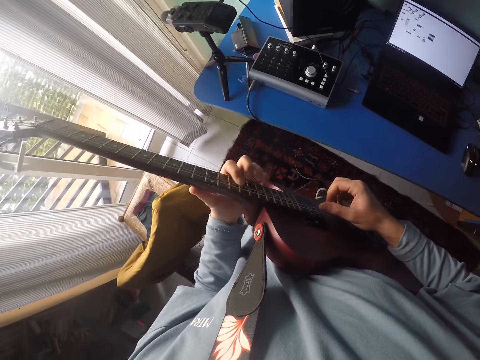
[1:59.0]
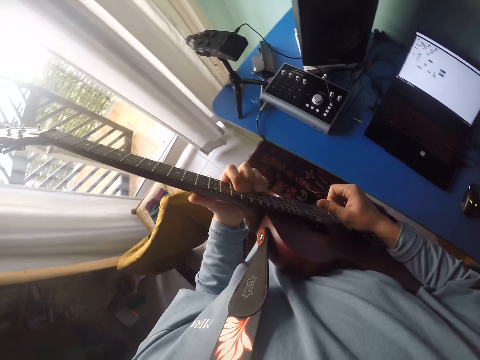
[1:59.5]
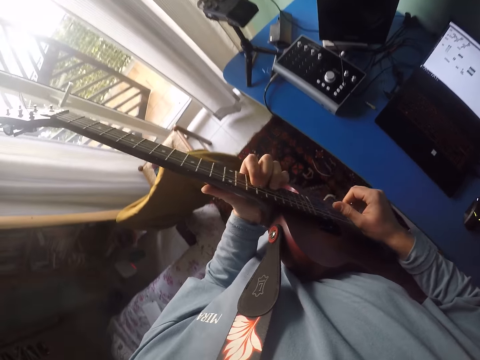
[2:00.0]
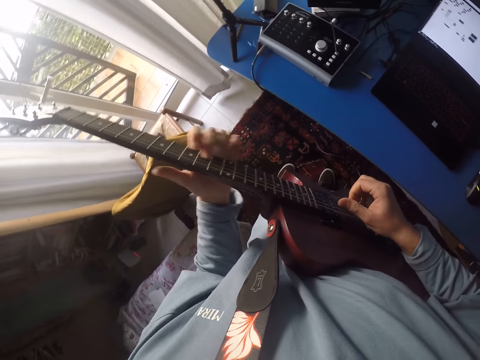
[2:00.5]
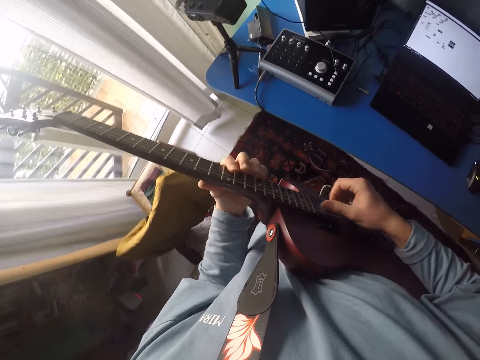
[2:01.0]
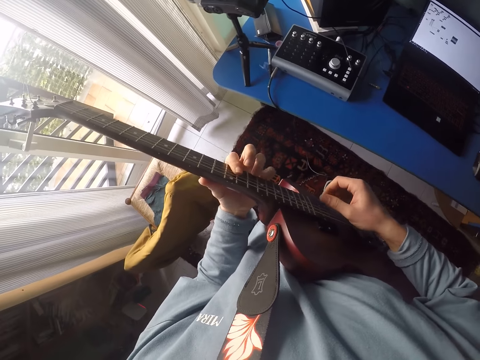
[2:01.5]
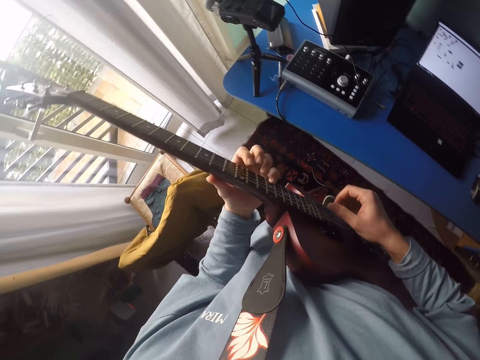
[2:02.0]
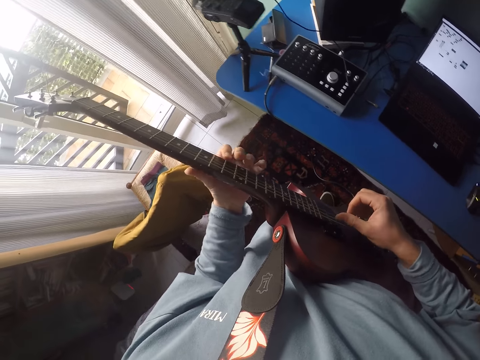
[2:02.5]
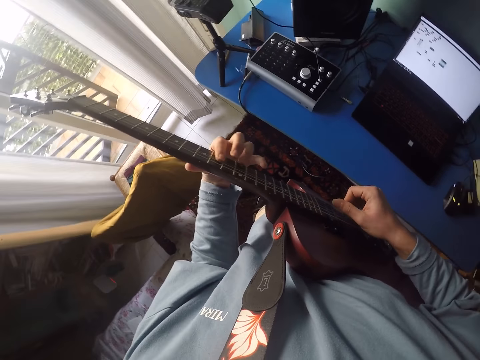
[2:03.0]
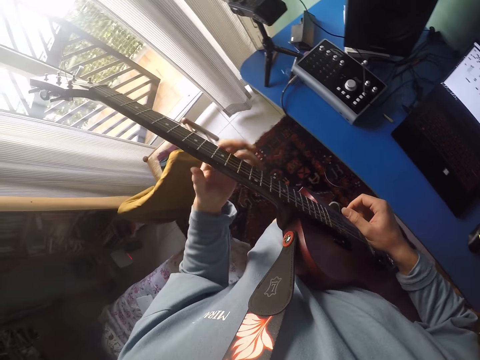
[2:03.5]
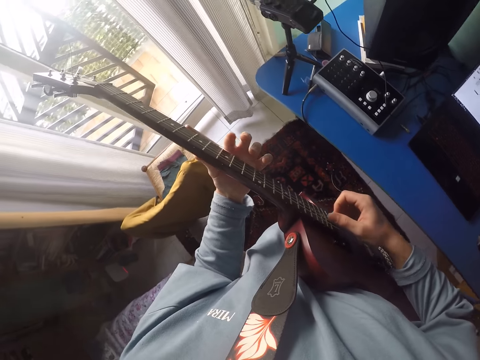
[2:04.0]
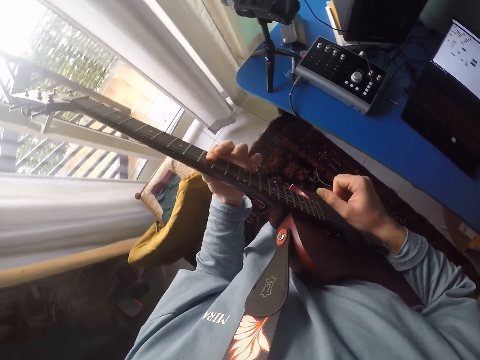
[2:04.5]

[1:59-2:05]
The camera wearer plays the guitar.

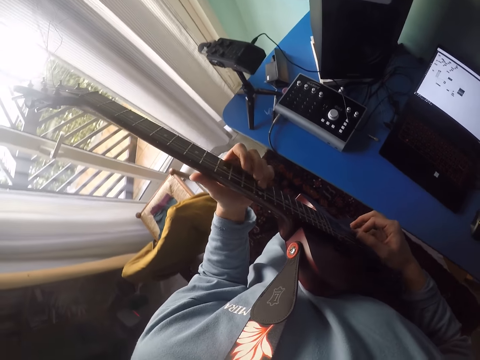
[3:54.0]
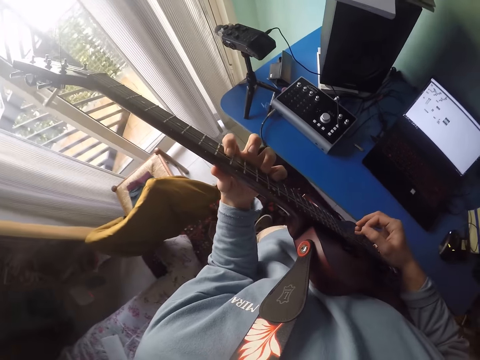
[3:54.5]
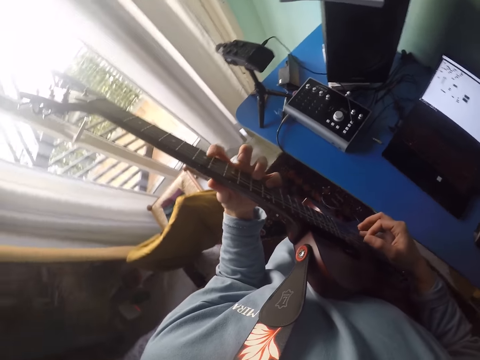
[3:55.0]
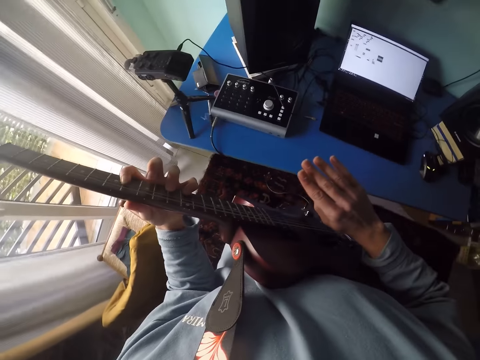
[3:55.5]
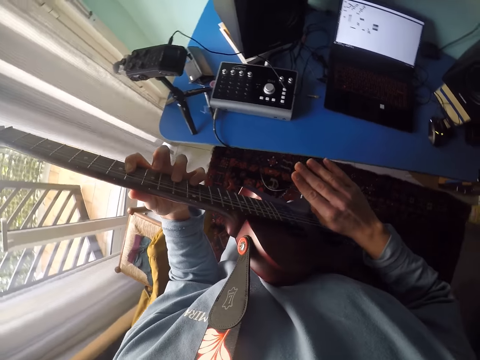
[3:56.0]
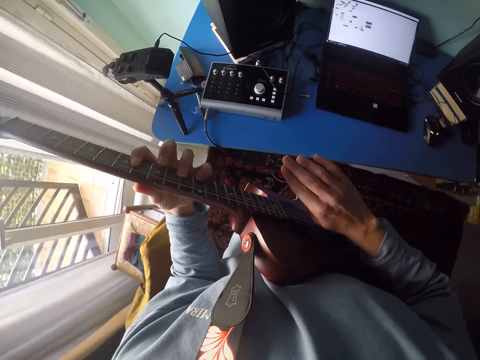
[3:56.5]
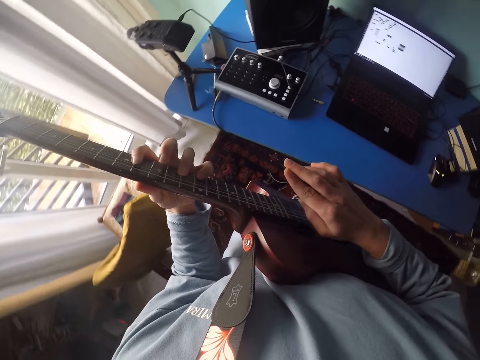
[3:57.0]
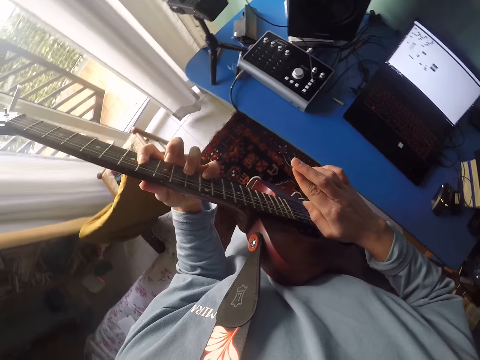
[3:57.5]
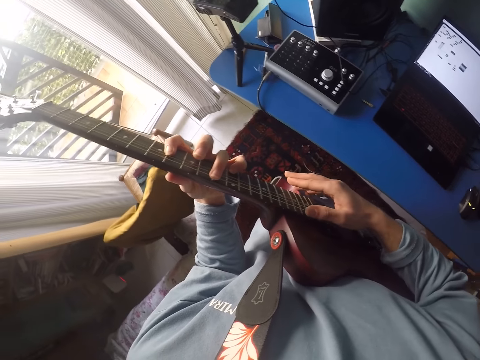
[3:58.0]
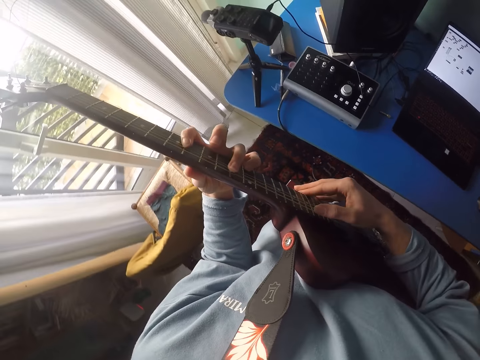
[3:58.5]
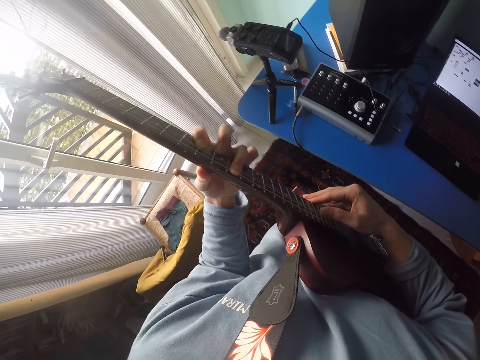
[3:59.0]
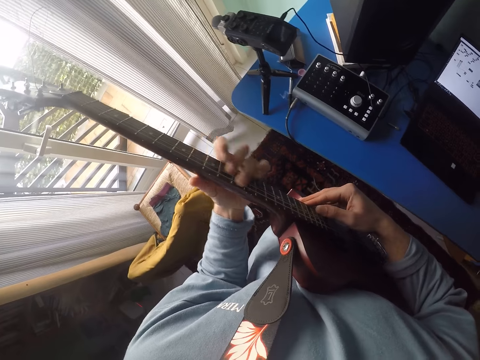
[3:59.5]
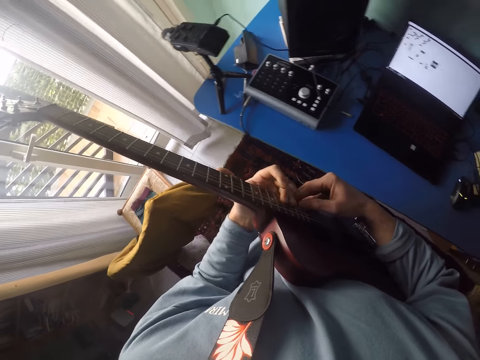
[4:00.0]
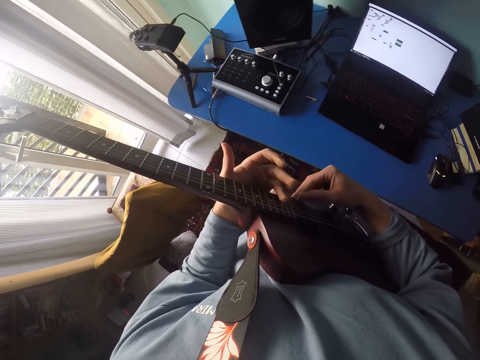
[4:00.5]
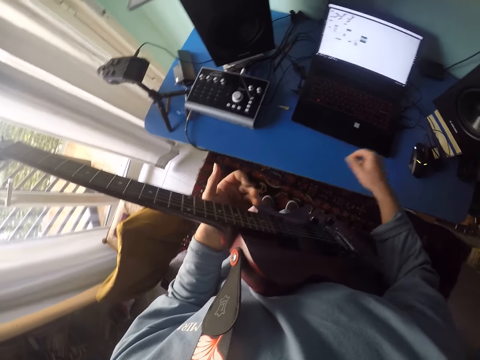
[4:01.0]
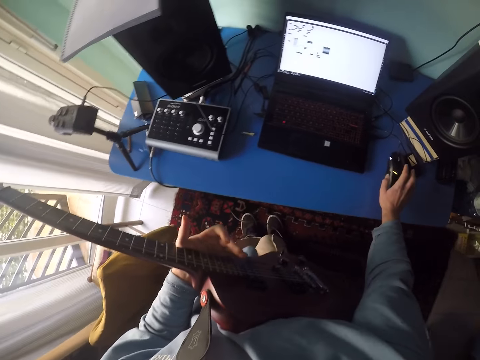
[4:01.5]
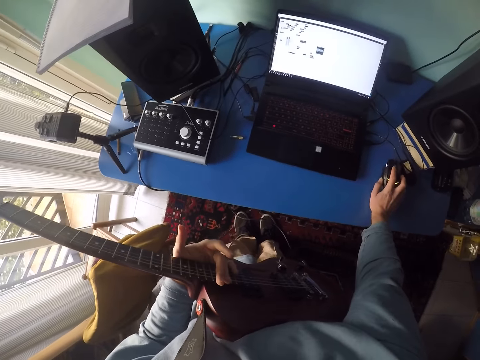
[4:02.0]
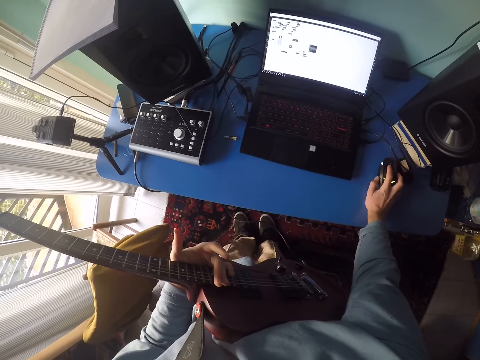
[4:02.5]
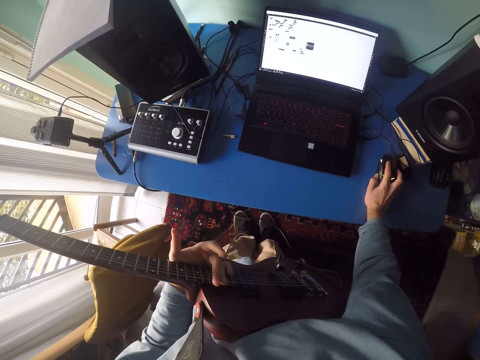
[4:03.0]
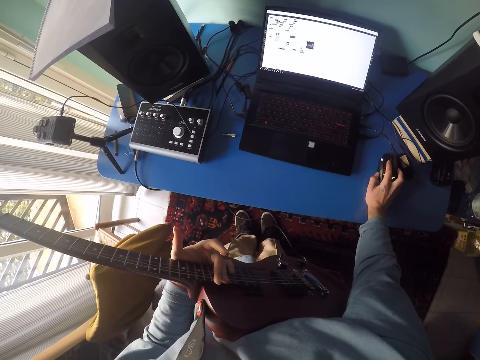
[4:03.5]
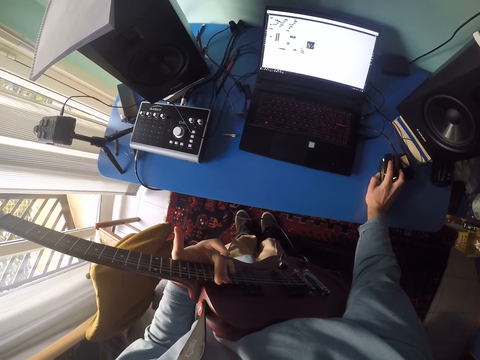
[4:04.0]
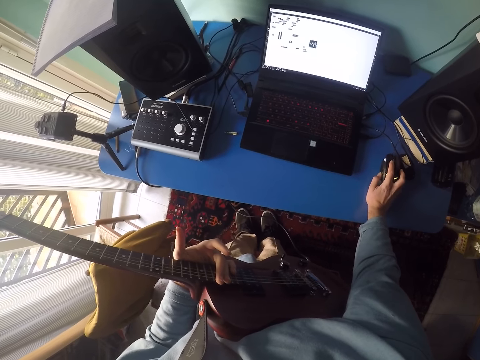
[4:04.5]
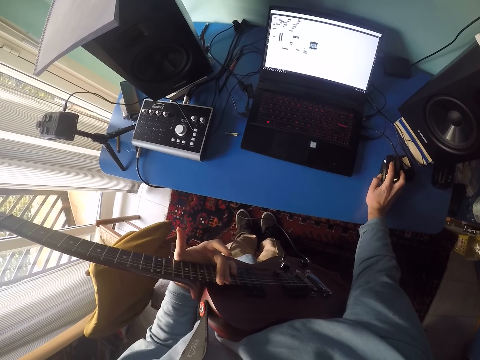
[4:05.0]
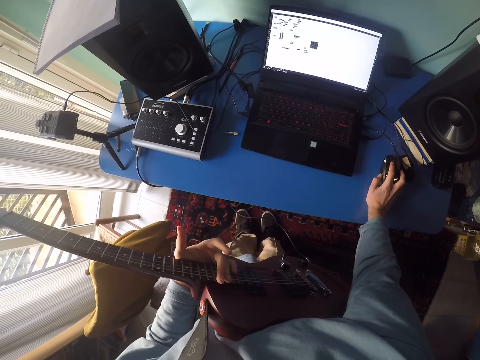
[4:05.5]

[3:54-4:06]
The camera wearer lifts the right hand. They fold the right fingers together. They play guitar. They move the right hand, touch the laptop mouse and hold the mouse. They operate the laptop.

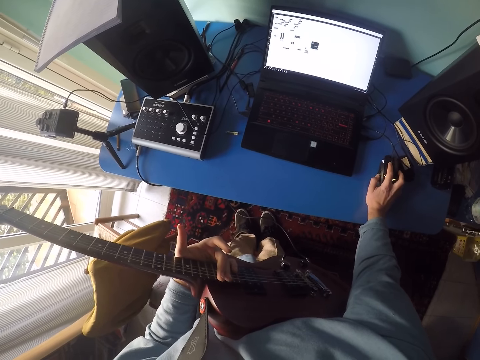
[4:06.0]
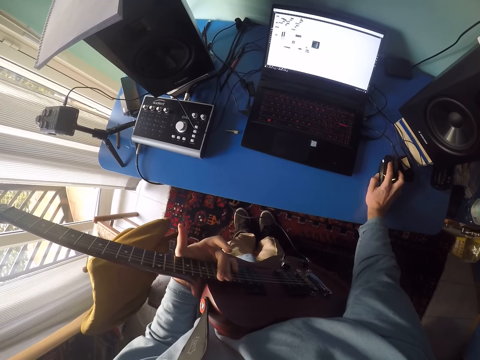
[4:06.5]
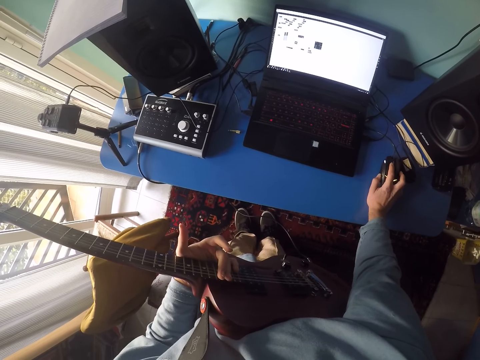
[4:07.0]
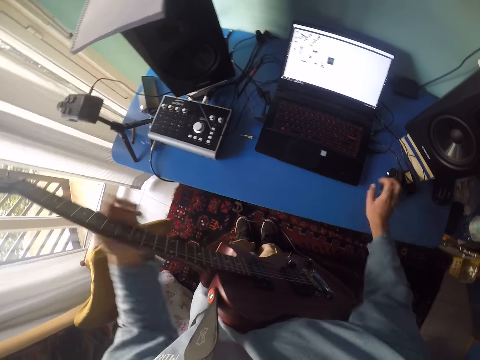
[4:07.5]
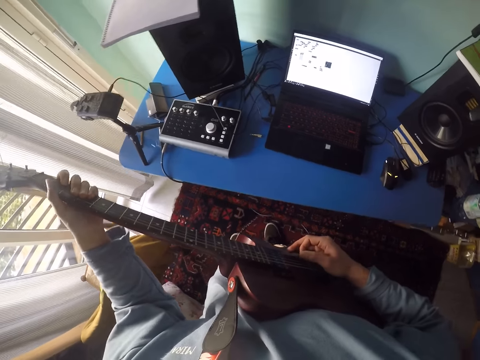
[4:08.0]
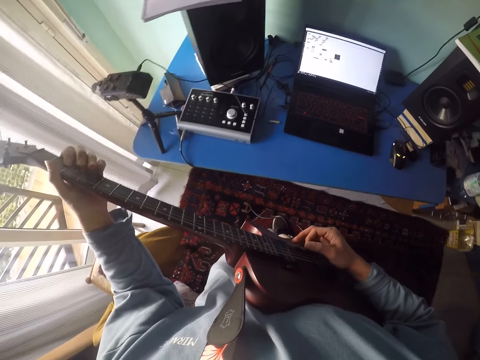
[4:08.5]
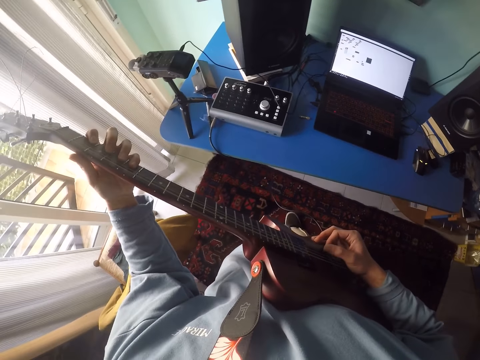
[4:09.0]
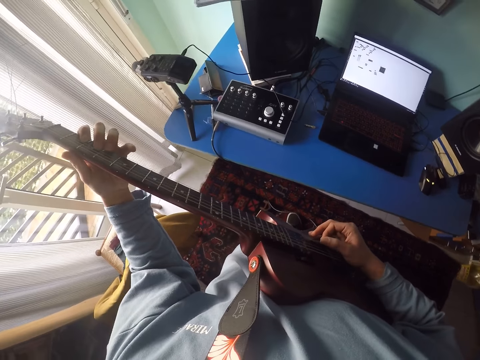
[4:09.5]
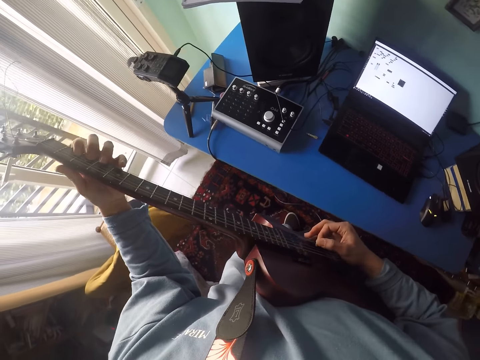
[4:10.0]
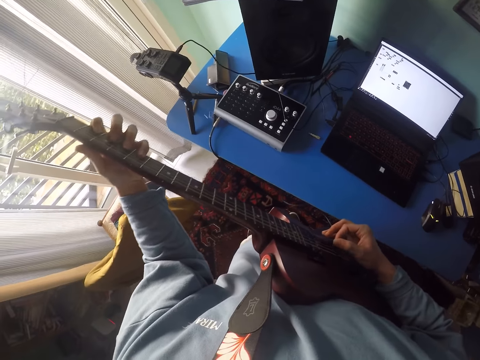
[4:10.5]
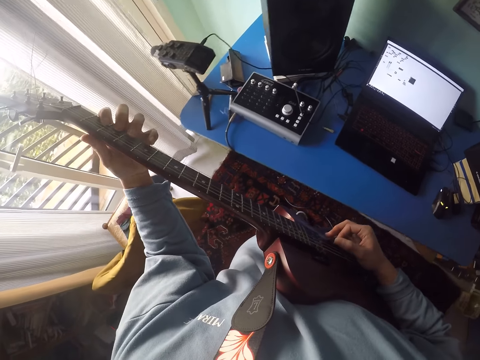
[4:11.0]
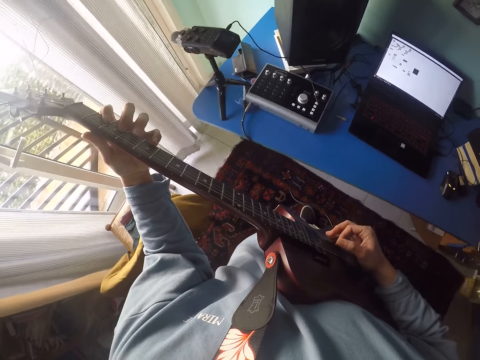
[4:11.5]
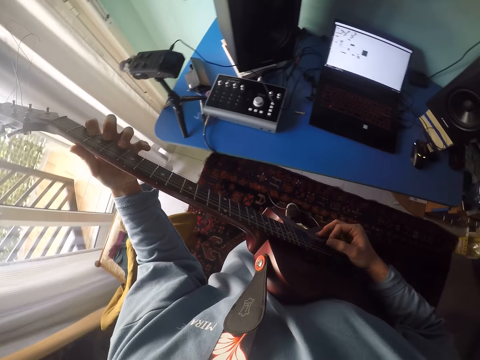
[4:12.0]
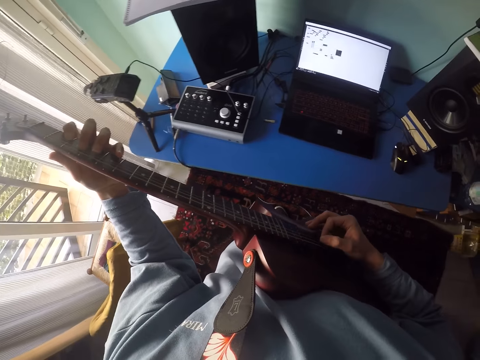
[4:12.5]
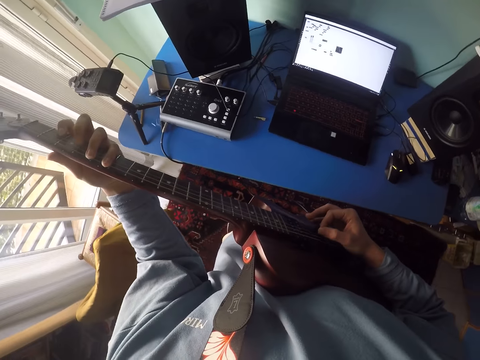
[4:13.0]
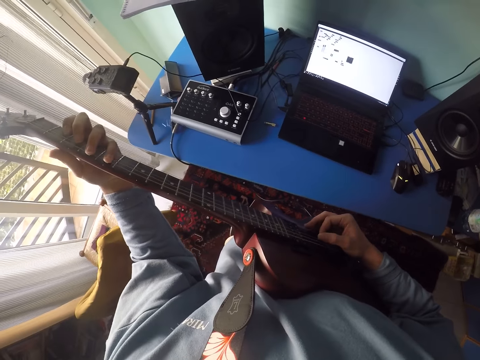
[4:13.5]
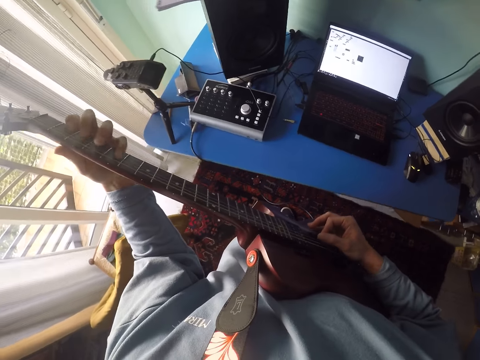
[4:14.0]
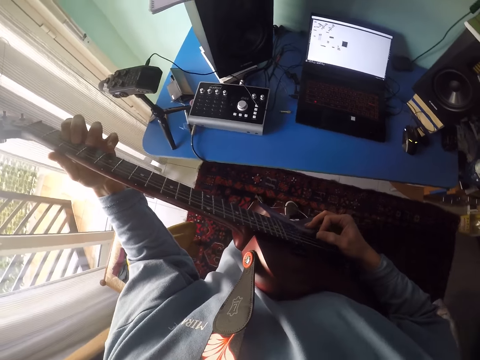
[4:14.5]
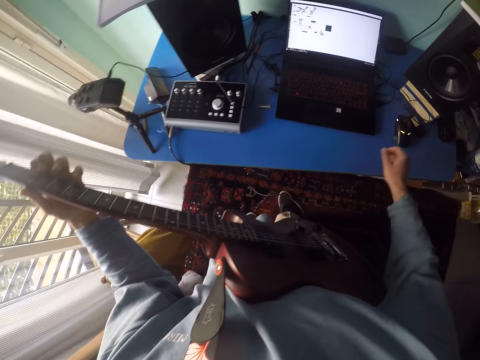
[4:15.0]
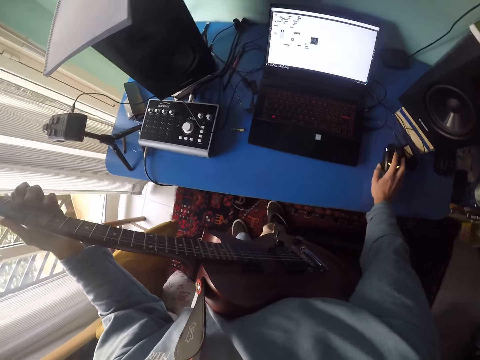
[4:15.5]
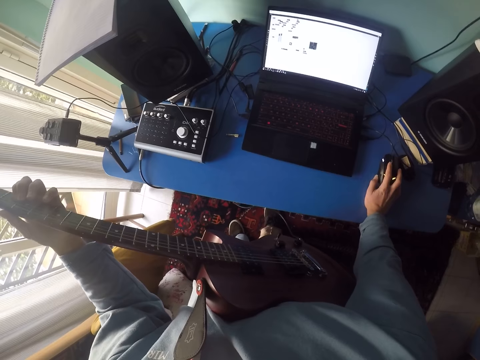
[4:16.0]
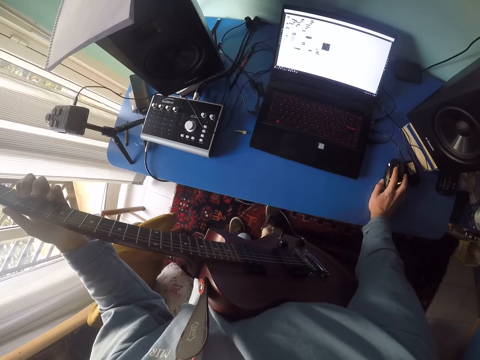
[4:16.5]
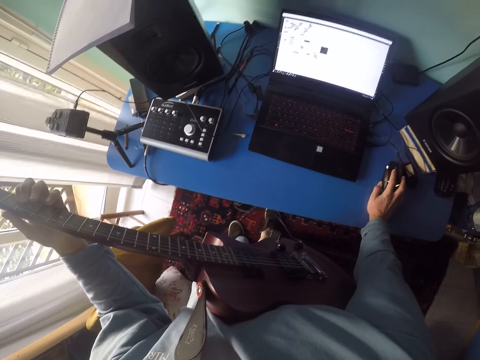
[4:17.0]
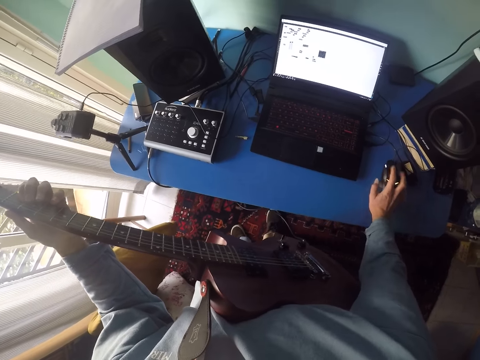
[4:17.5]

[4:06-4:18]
The camera wearer plays the guitar. They move the right hand. They operate a laptop. They hold the mouse.
